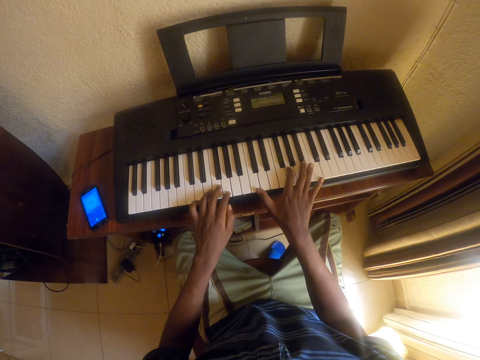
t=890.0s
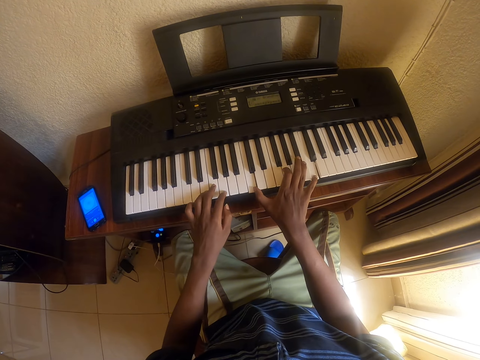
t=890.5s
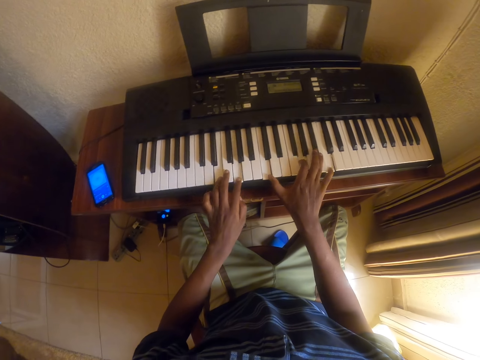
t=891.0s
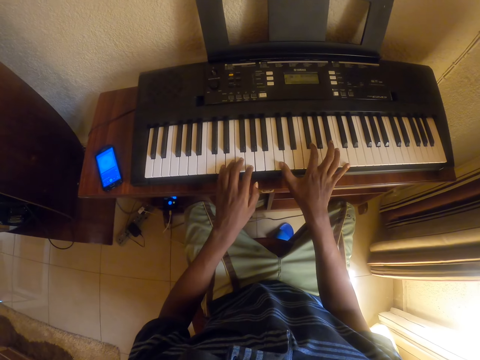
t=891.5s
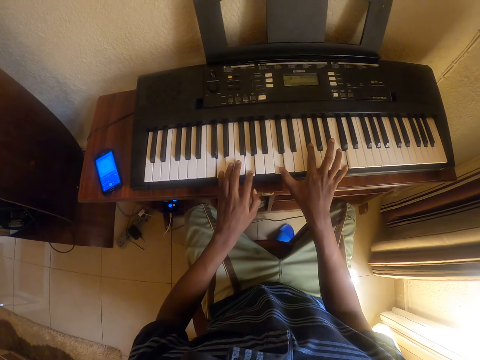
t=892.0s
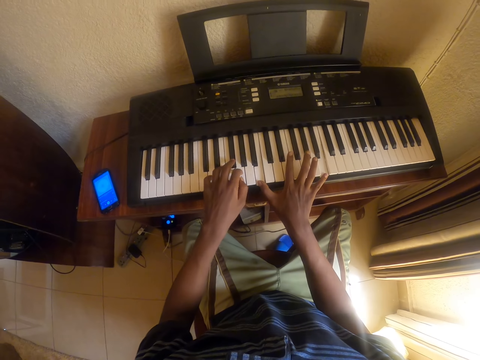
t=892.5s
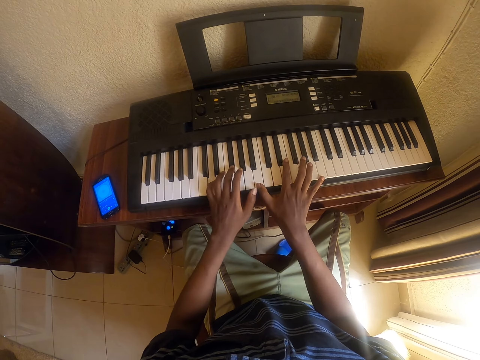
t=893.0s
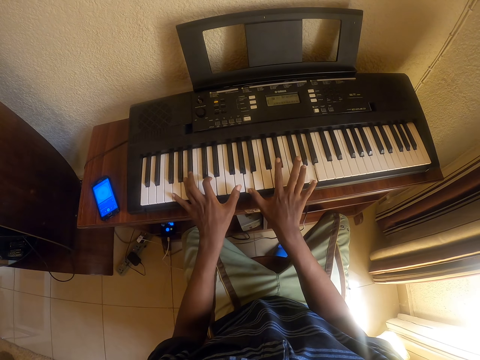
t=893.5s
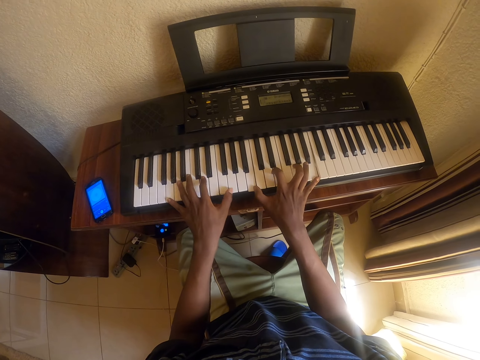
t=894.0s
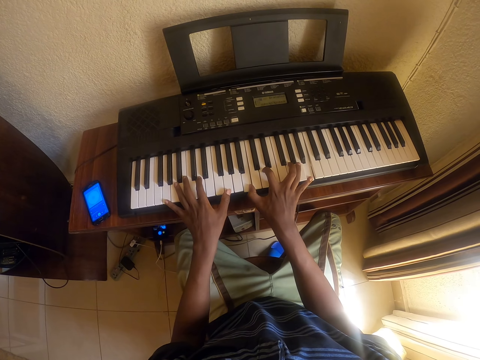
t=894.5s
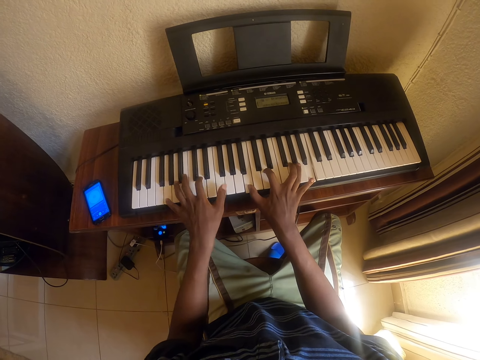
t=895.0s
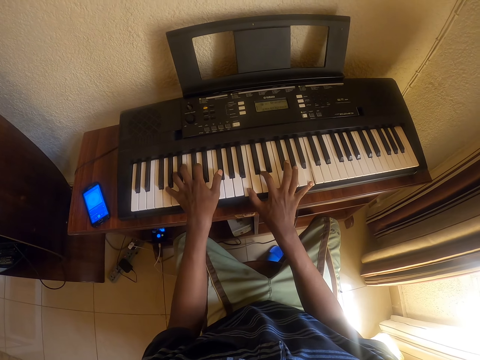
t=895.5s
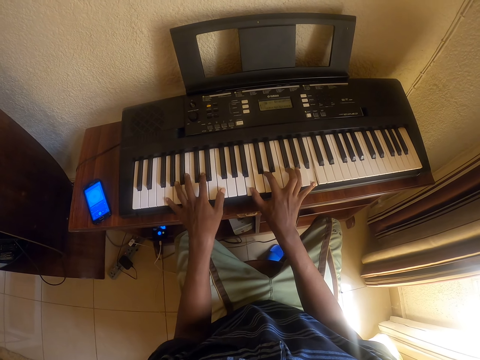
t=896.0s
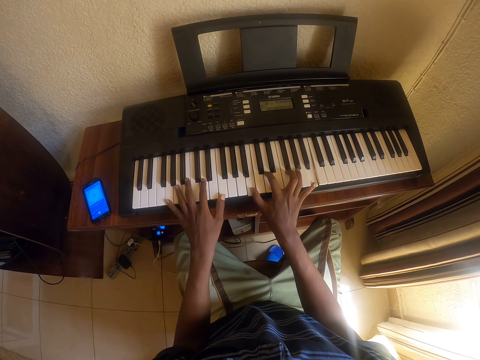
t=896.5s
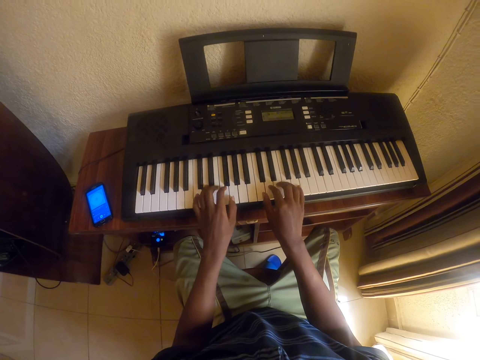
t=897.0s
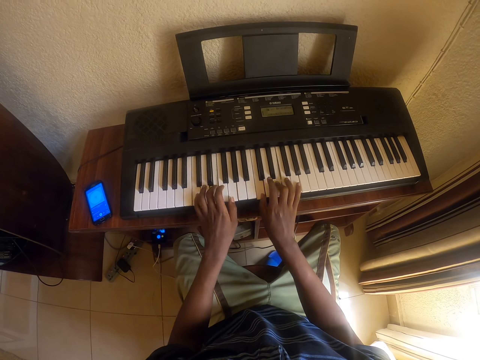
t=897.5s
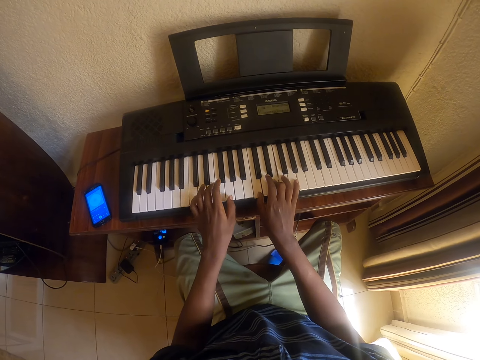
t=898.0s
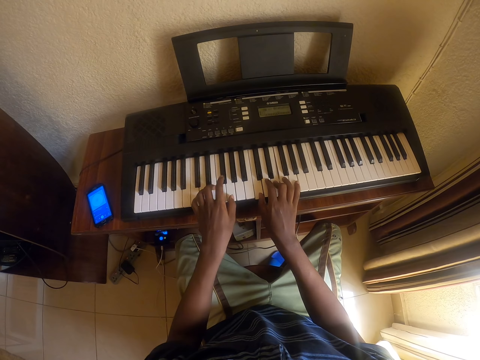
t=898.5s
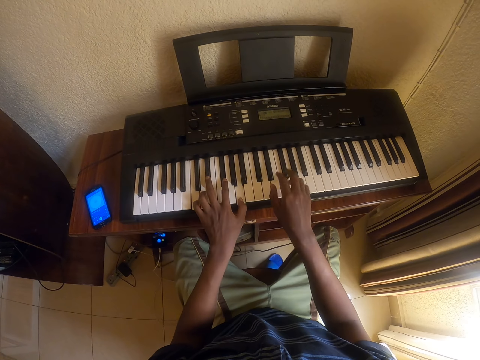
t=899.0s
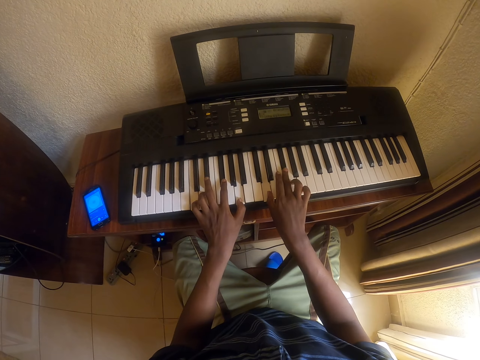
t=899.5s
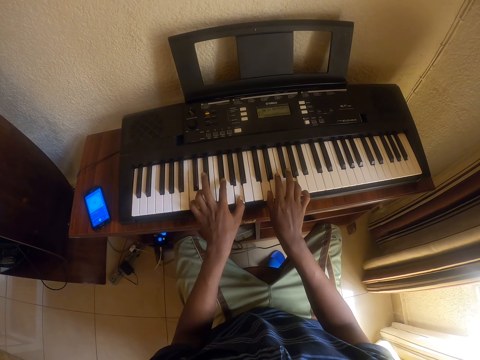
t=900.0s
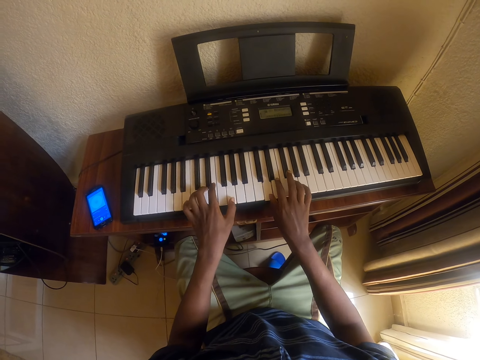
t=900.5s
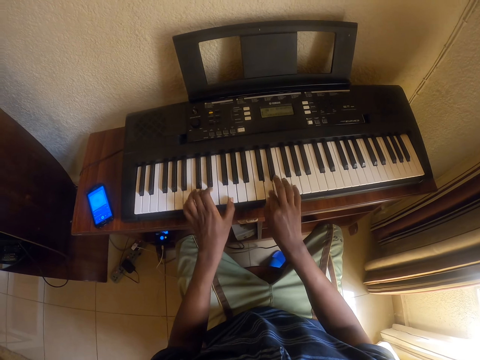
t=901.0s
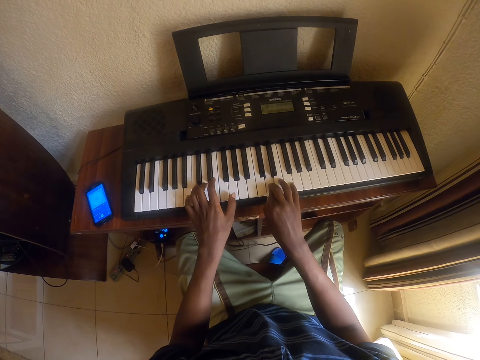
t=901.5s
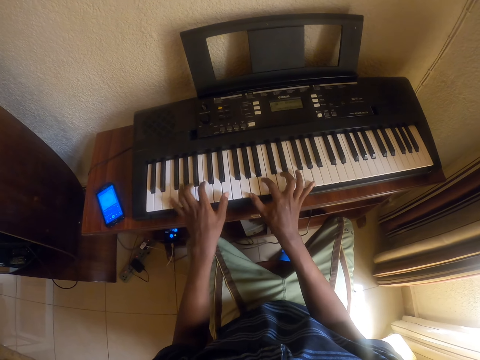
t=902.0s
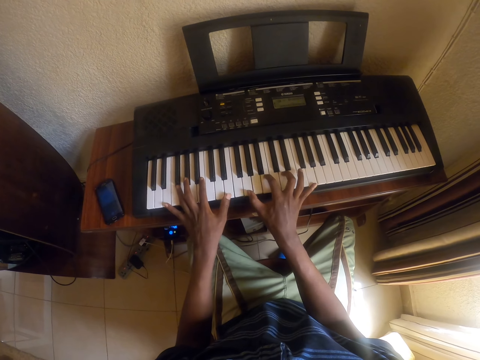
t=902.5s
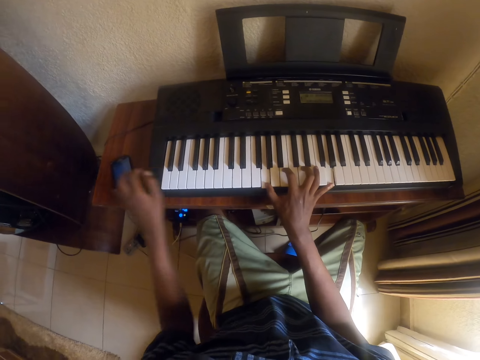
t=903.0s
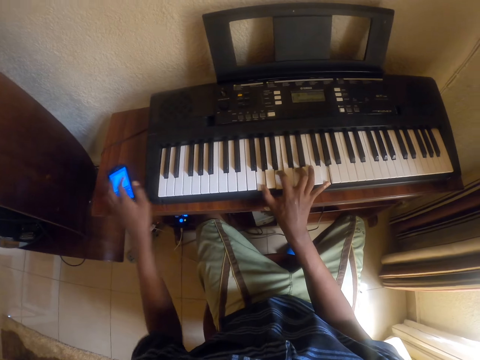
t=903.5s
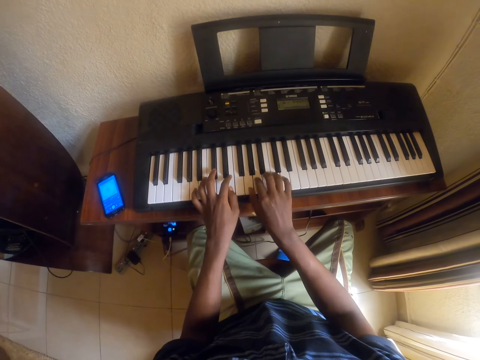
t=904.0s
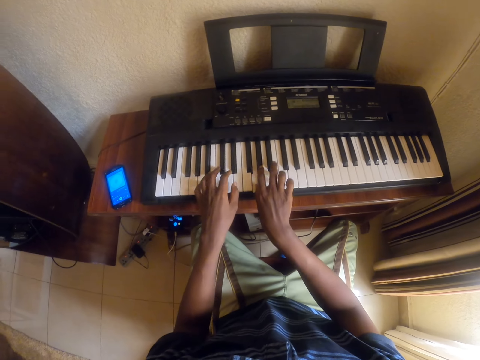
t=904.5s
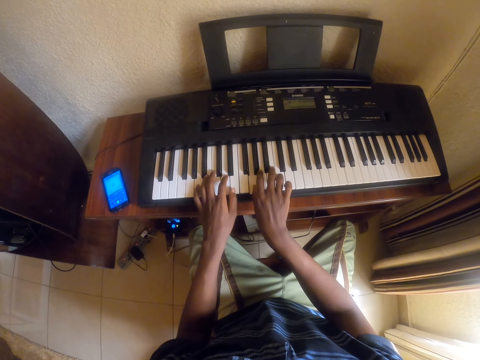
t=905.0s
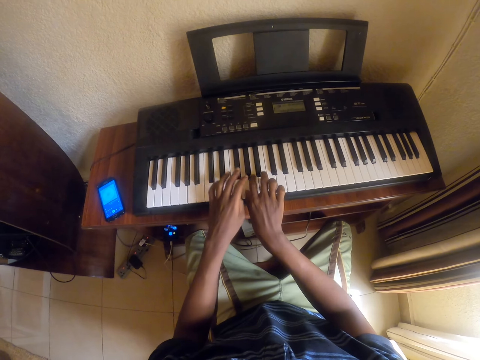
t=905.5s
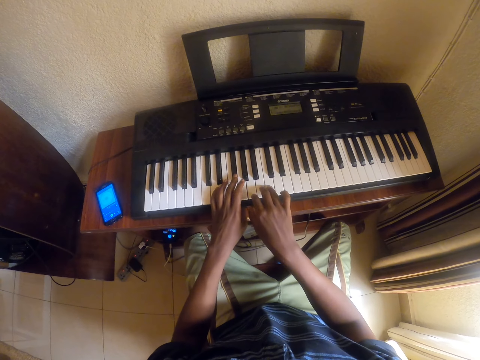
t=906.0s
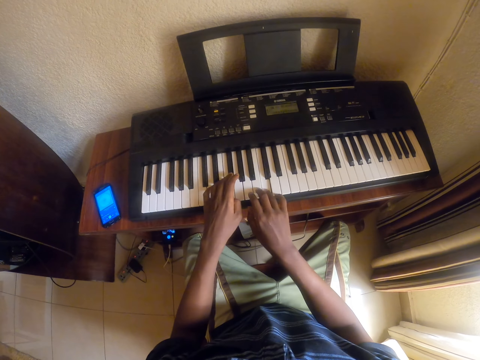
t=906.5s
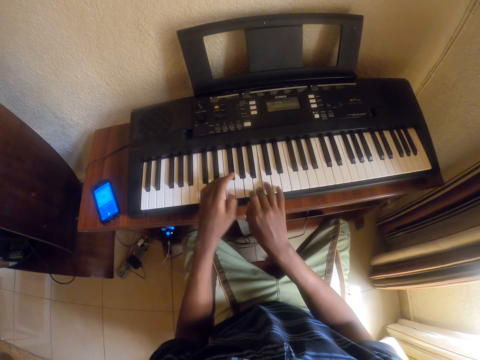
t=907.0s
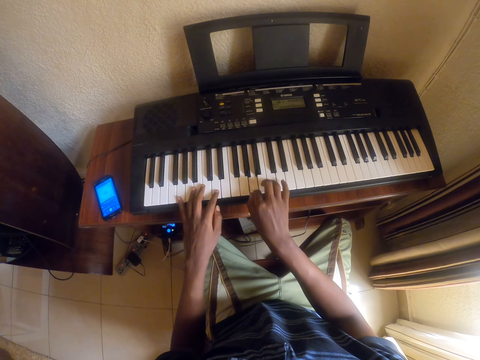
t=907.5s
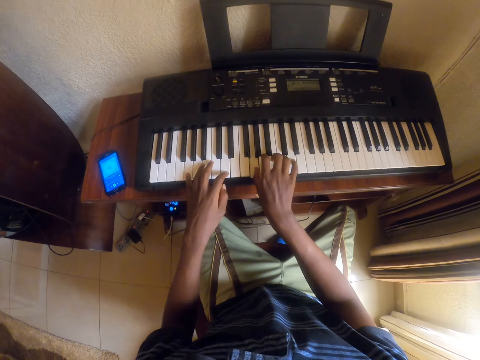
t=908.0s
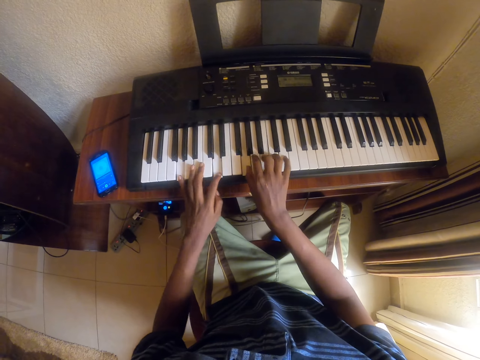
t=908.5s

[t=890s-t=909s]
The camera wearer plays the piano keyboard. They press the phone. They play the piano.

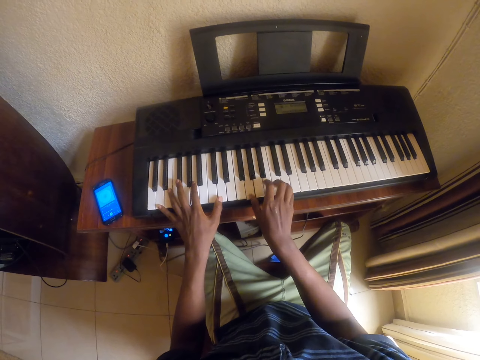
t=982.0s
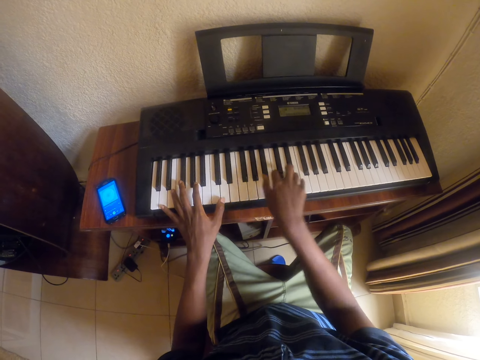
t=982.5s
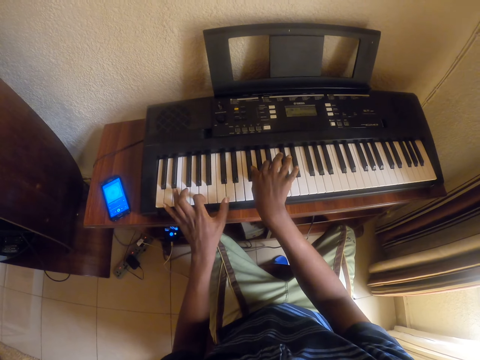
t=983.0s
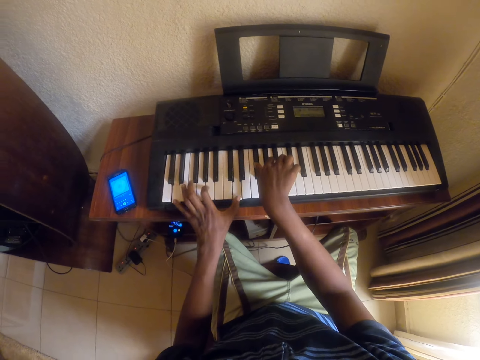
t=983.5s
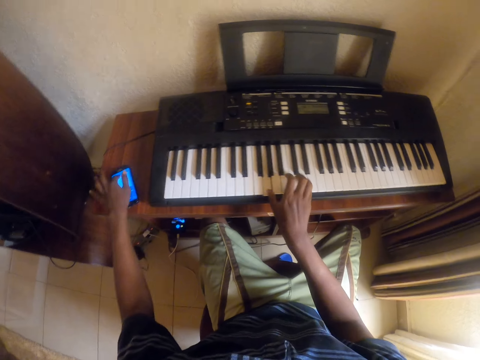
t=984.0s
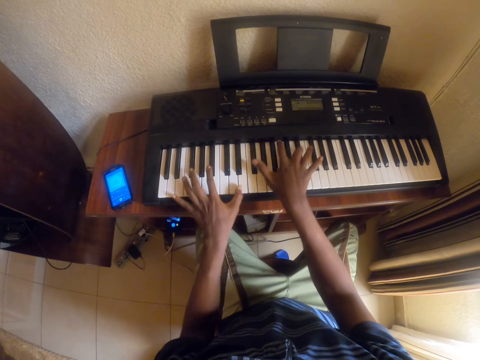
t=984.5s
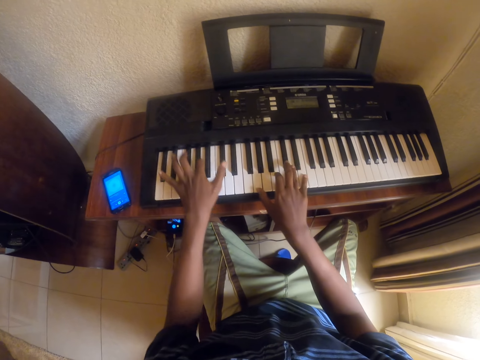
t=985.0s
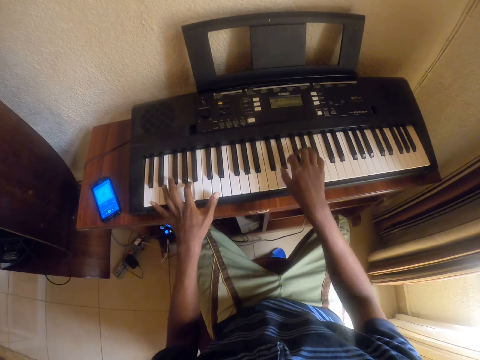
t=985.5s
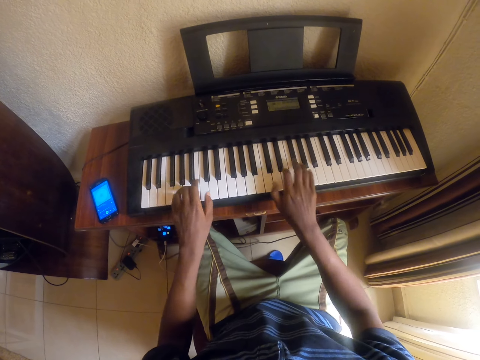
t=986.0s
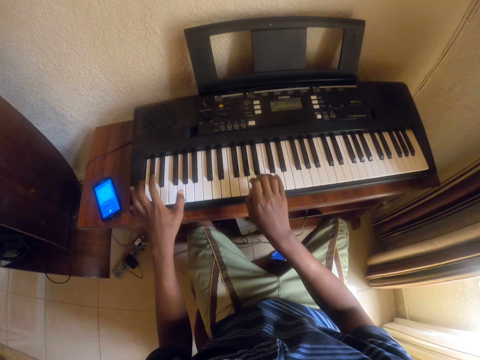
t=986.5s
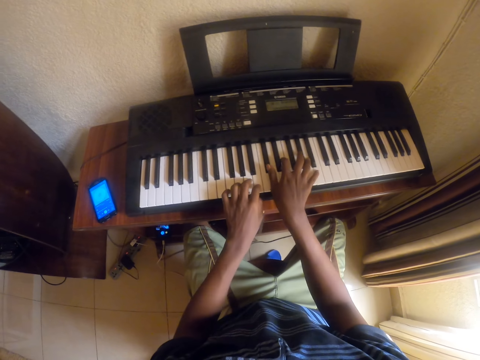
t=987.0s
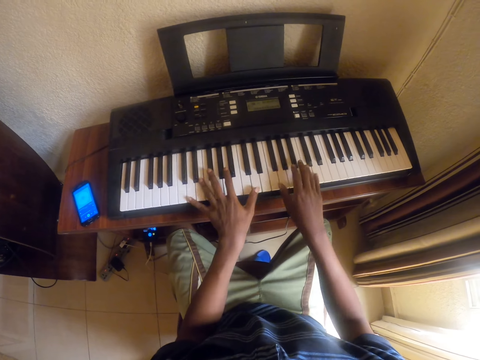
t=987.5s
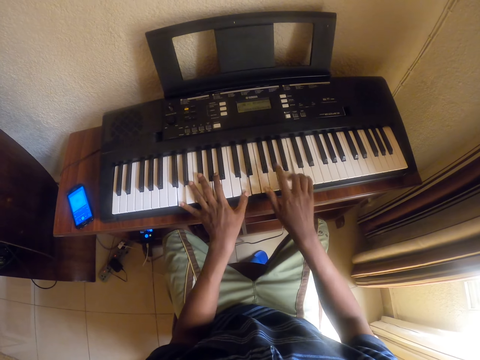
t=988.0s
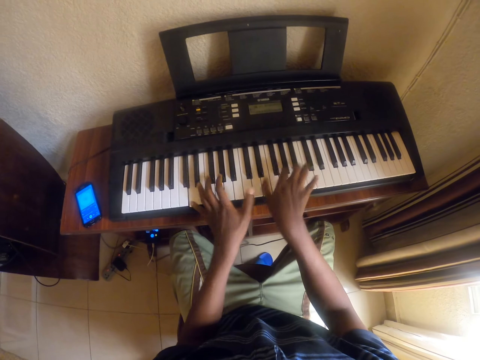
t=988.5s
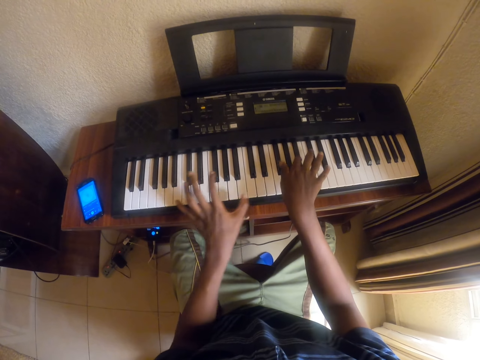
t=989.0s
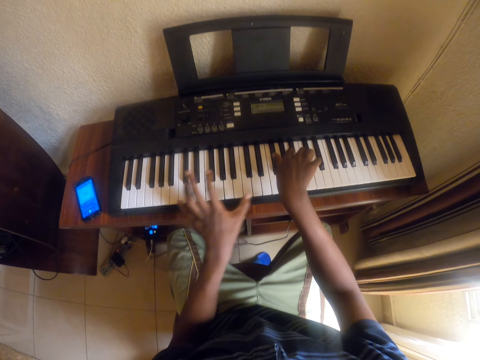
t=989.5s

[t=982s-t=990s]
The camera wearer presses the phone. They play the piano keyboard.
